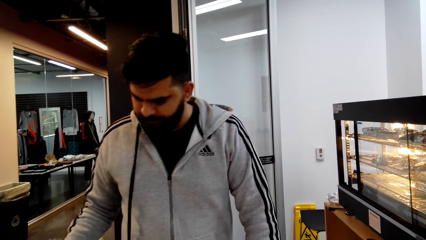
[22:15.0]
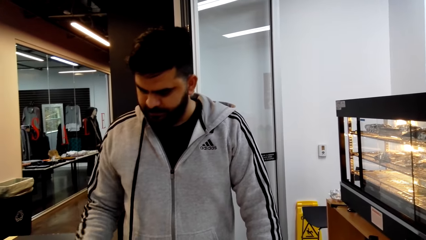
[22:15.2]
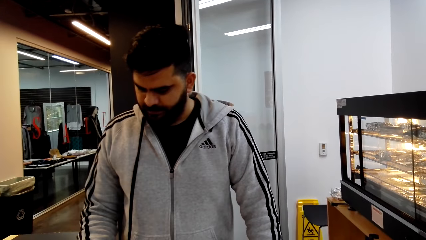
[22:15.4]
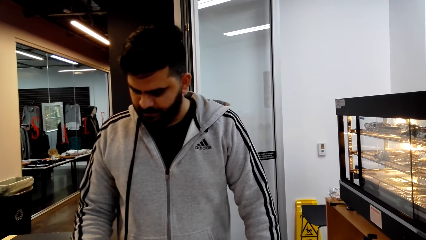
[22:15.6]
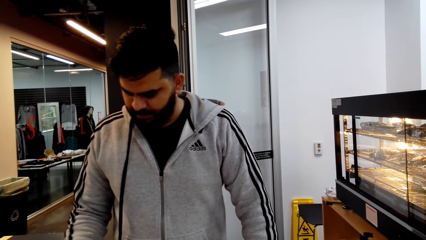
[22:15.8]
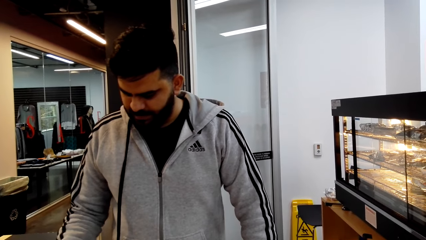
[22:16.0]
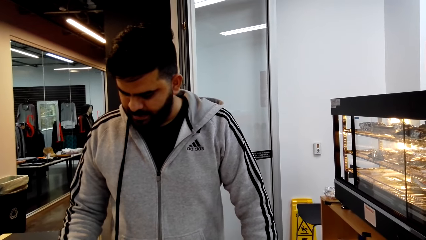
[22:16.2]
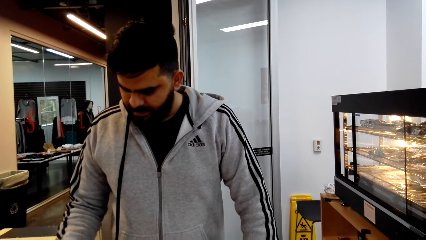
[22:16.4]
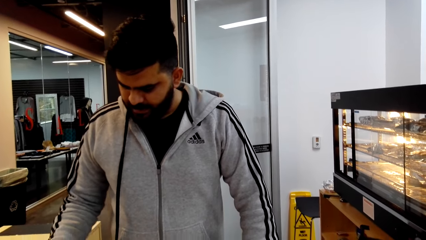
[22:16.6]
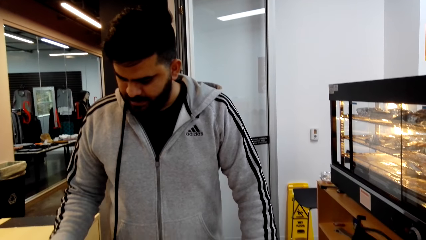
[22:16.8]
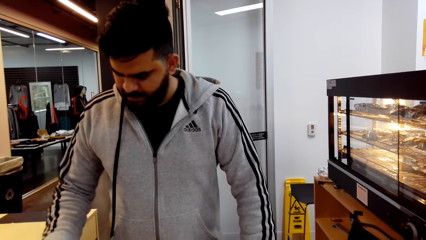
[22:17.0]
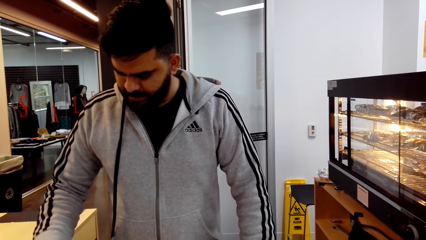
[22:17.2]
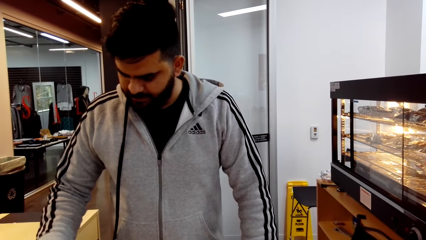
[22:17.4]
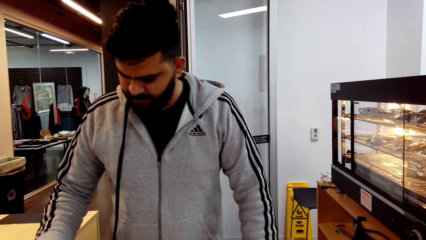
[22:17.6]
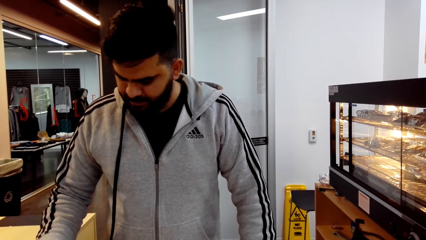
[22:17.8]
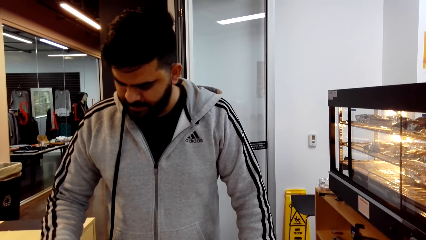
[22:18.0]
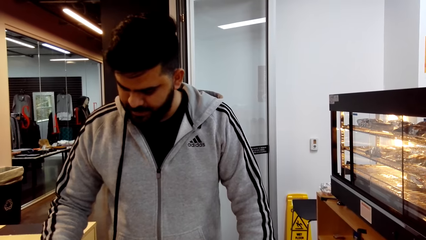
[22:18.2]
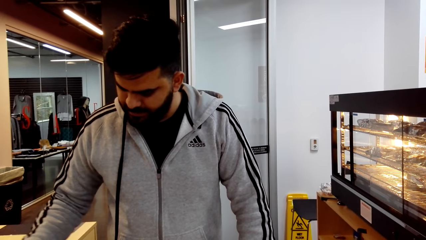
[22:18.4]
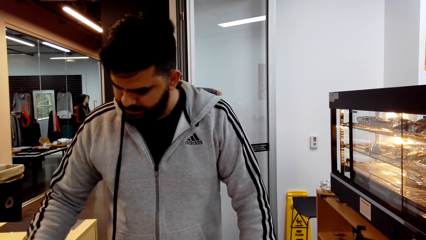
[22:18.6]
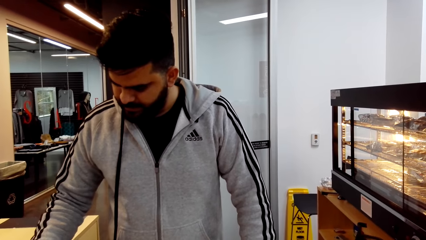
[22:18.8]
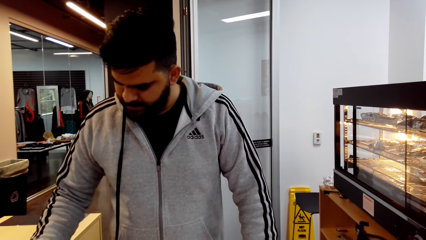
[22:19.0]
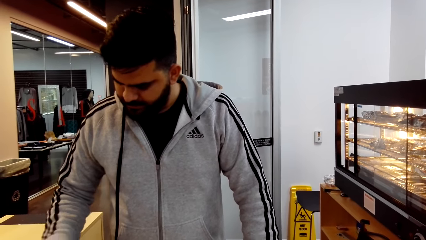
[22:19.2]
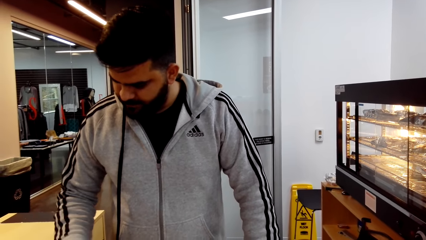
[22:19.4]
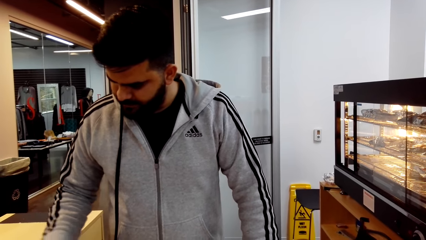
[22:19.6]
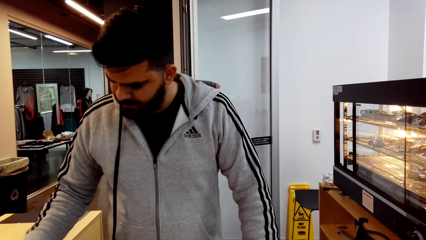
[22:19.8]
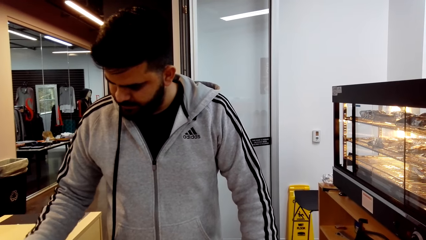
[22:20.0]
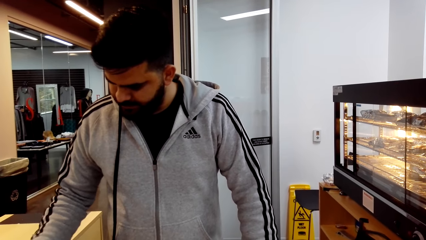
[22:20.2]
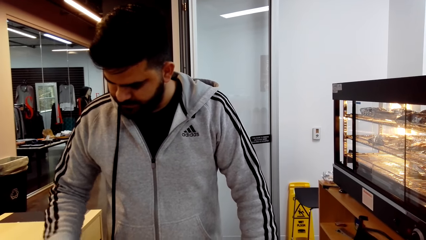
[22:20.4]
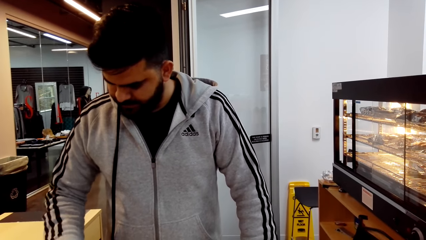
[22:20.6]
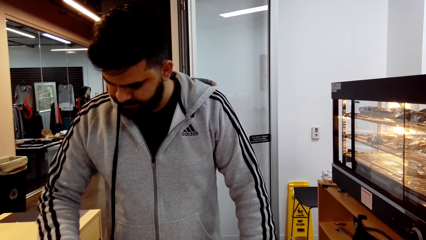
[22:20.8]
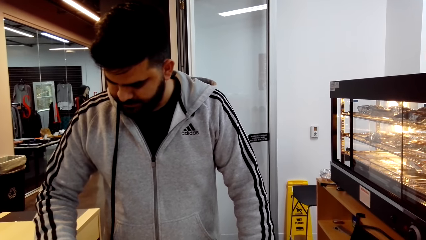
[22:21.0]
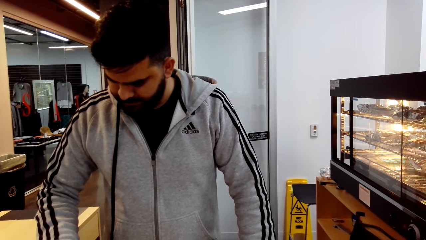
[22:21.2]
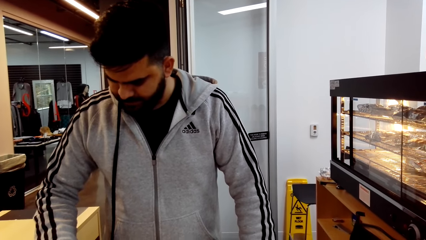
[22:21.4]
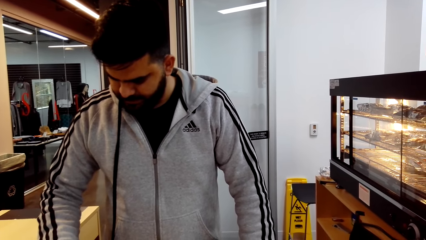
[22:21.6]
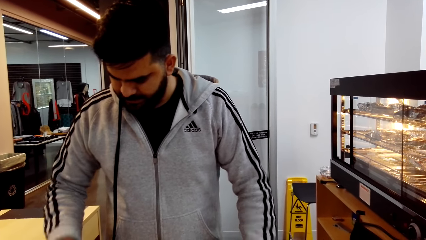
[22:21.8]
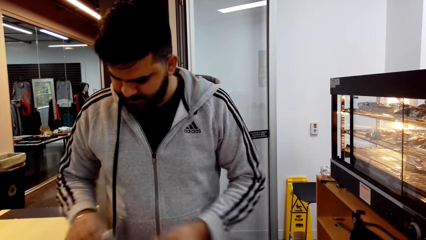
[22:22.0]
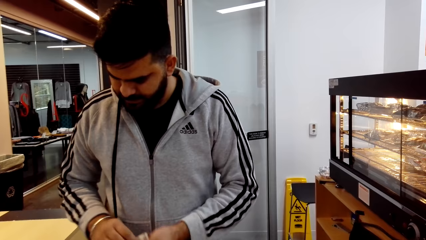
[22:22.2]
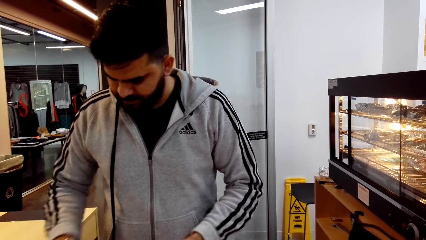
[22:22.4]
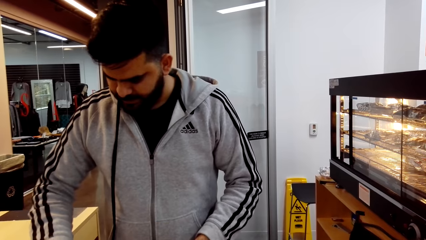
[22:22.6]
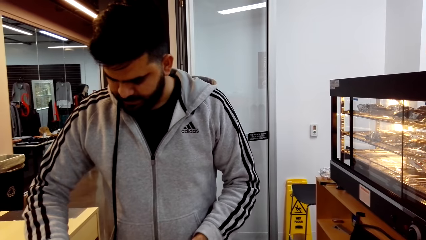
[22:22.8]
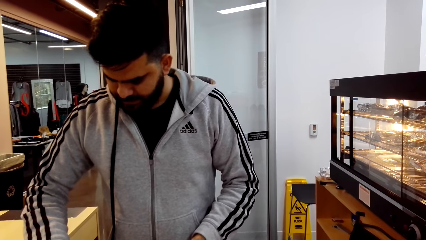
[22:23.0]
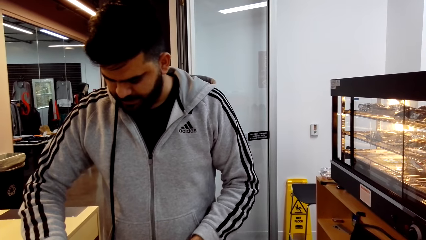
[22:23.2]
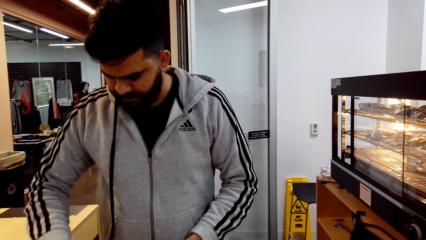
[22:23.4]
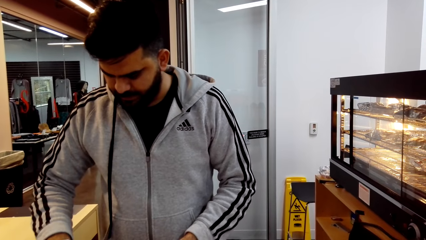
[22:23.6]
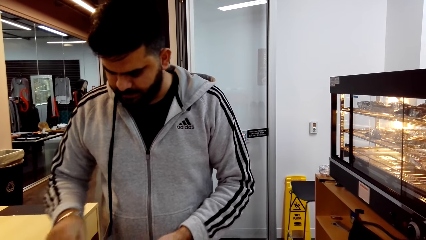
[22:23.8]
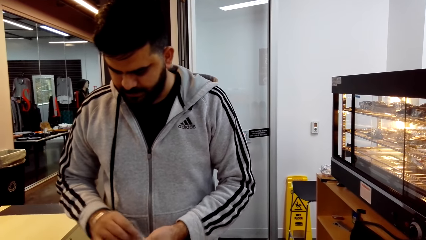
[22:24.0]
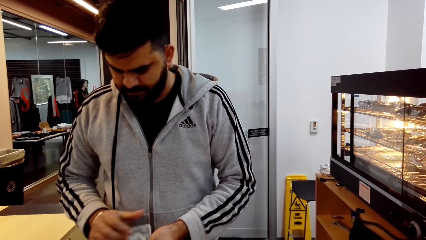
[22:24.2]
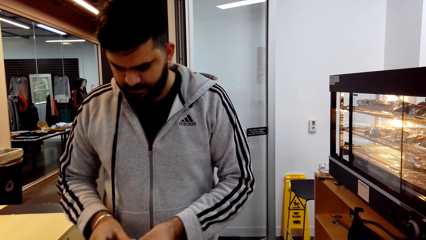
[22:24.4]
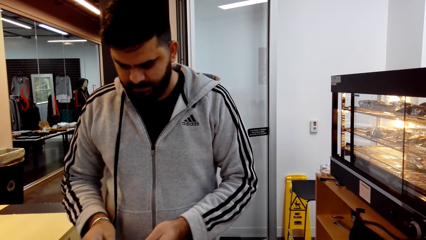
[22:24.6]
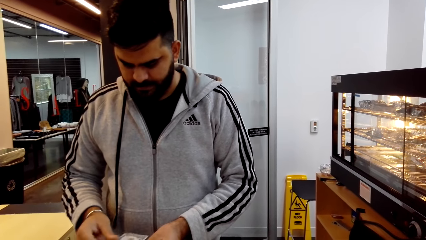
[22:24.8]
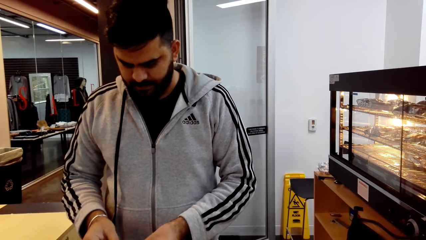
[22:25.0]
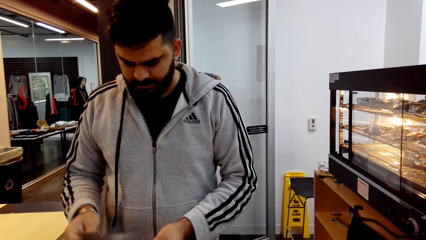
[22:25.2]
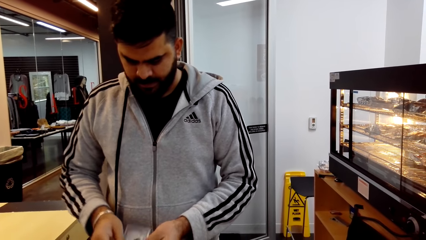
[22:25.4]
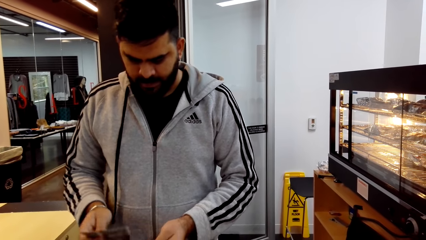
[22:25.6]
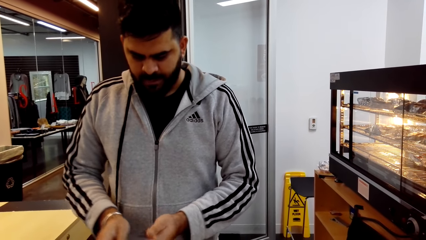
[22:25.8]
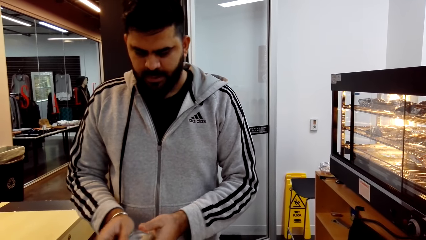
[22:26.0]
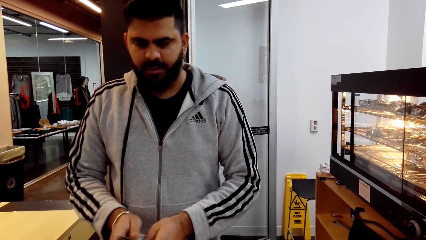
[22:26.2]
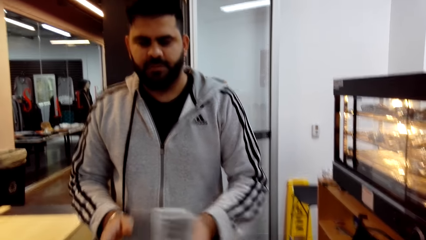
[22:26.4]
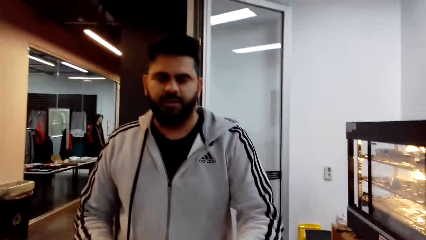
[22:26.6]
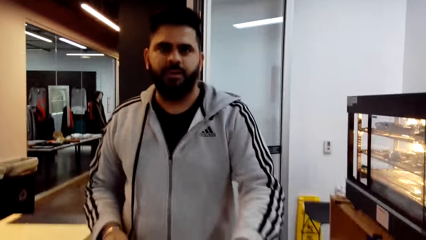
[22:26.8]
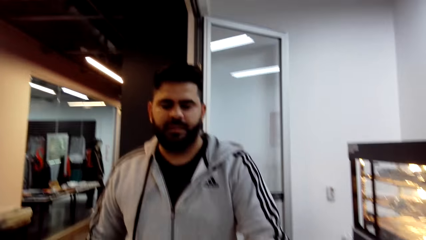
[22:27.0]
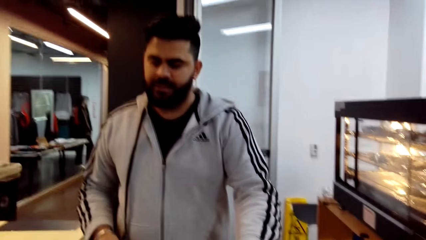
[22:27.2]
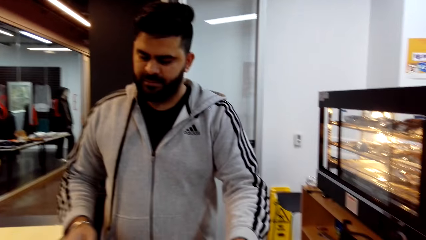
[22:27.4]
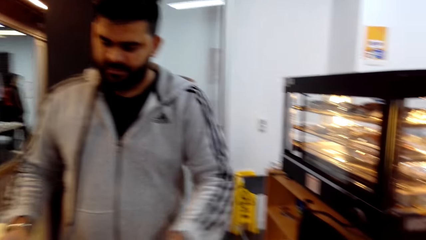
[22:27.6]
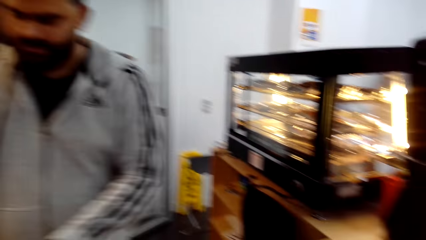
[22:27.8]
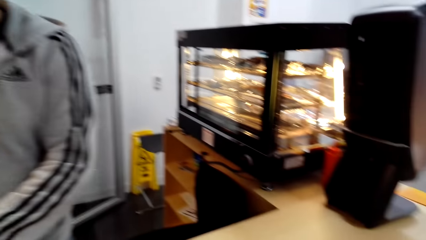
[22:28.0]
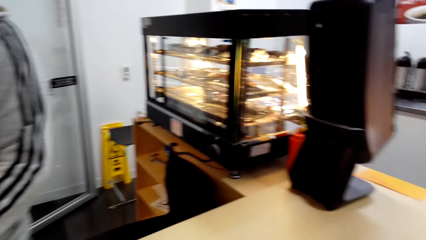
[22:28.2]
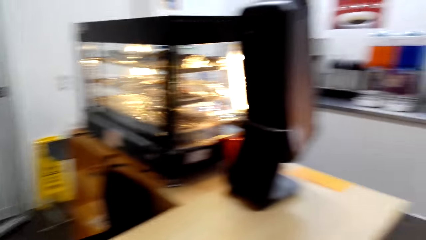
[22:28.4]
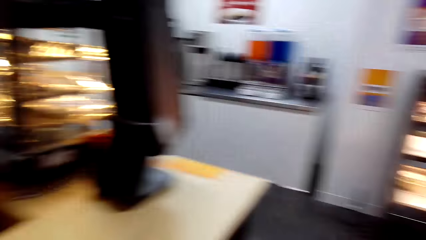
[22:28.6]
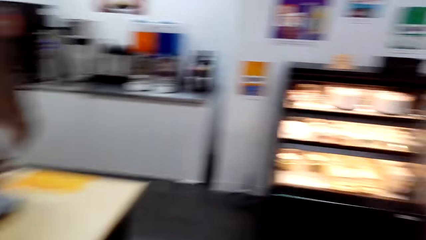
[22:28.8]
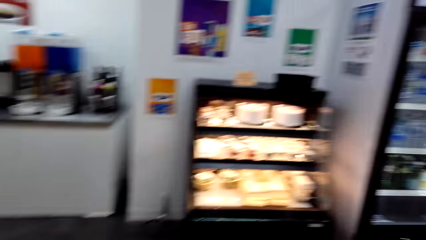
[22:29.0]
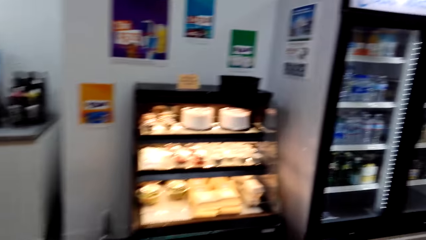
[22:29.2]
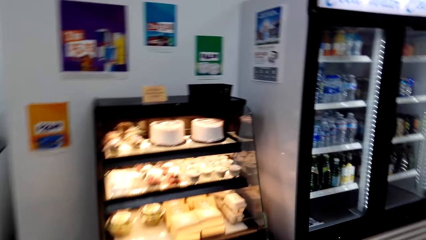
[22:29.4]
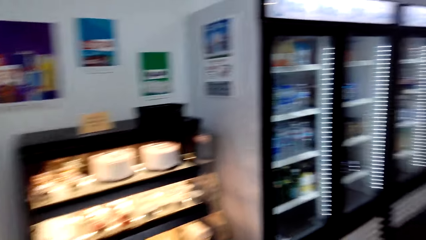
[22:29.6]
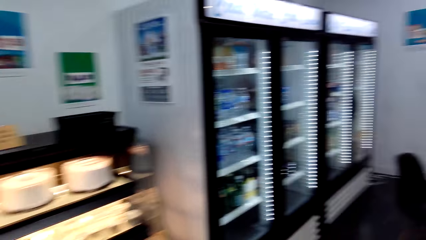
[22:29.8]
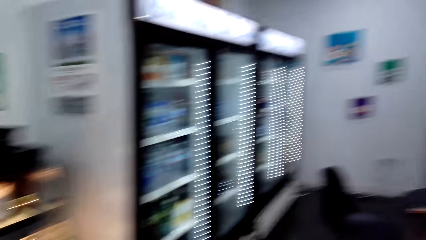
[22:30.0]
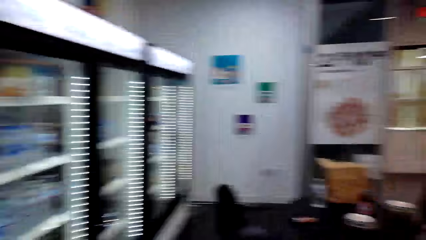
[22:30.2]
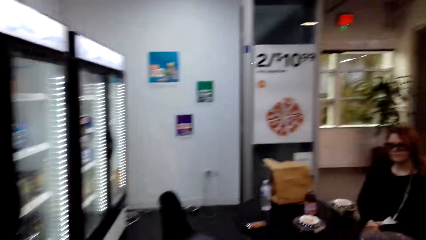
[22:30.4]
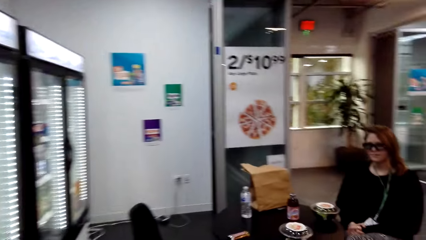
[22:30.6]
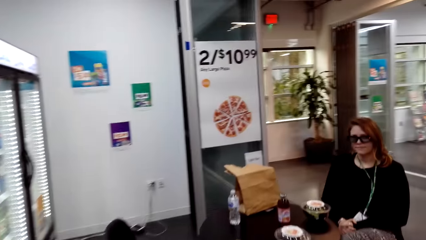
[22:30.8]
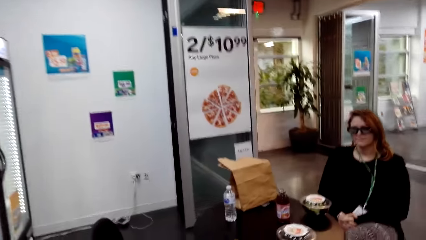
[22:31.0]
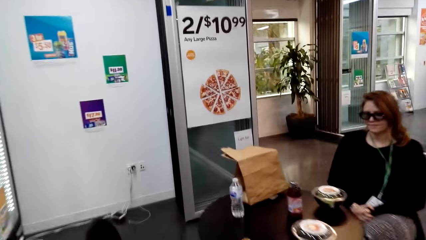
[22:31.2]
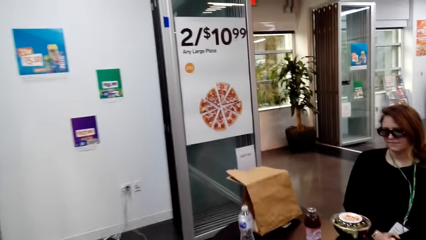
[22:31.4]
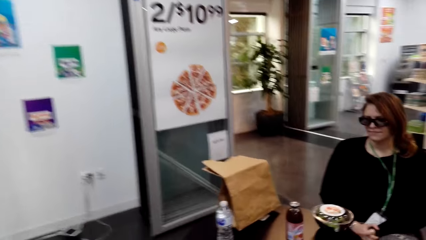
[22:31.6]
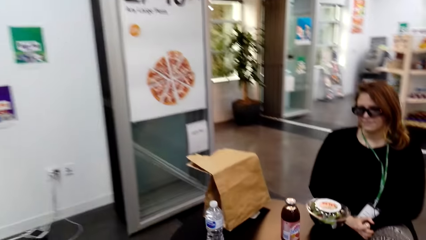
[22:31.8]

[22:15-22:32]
A man interacts with the camera wearer. The man counts money, picks up cash and hands the camera wearer the cash. The camera wearer walks to the table.
